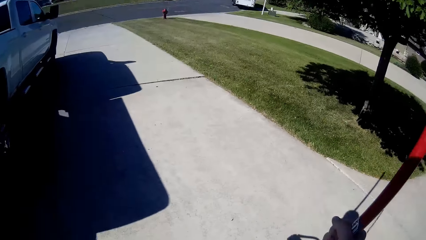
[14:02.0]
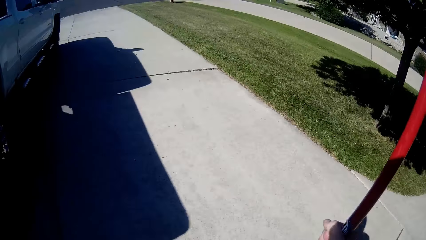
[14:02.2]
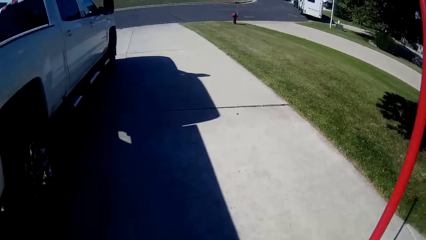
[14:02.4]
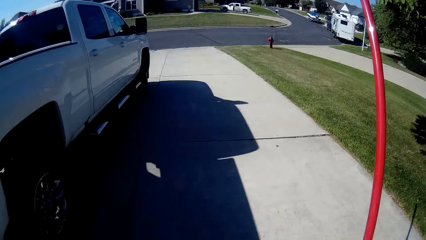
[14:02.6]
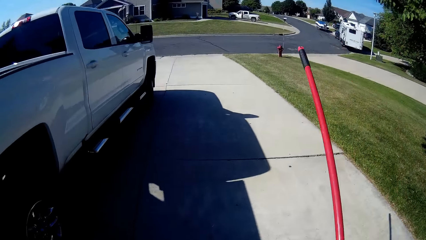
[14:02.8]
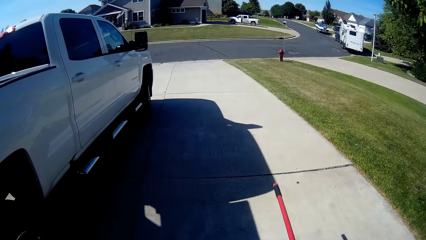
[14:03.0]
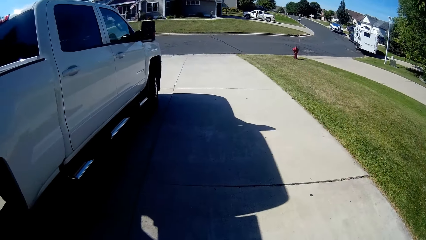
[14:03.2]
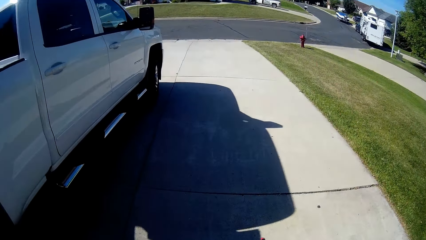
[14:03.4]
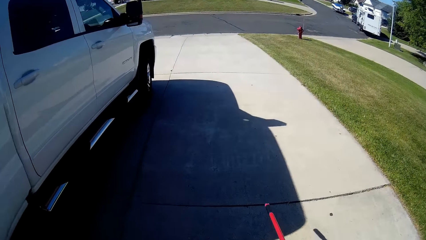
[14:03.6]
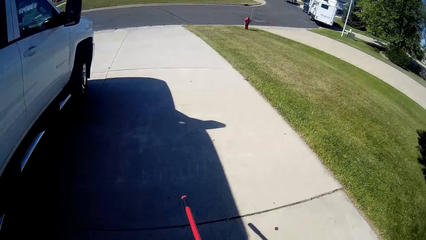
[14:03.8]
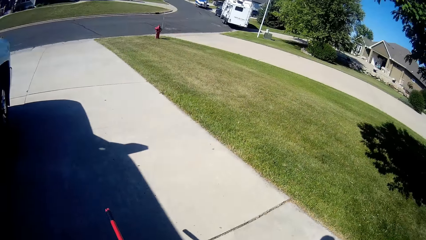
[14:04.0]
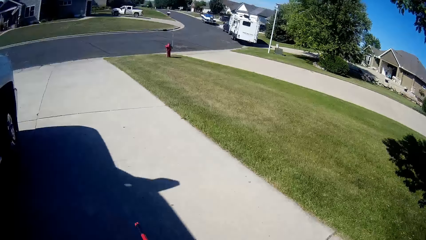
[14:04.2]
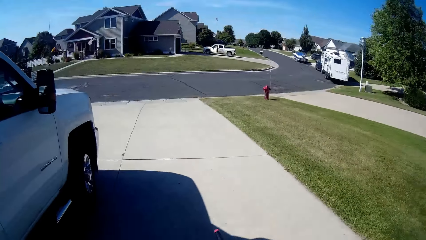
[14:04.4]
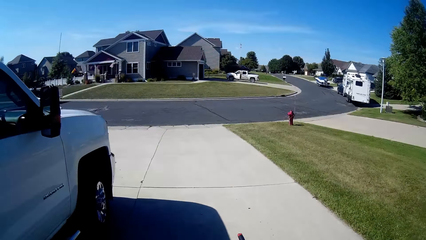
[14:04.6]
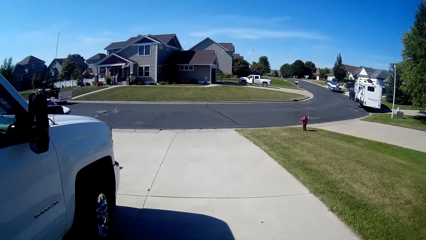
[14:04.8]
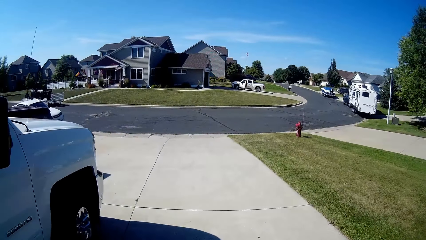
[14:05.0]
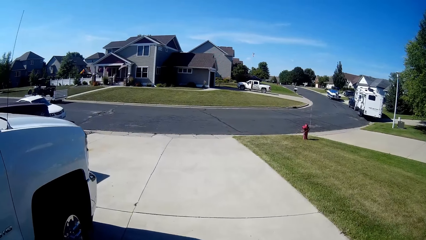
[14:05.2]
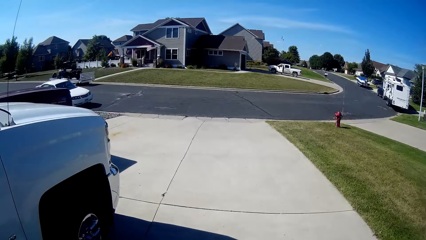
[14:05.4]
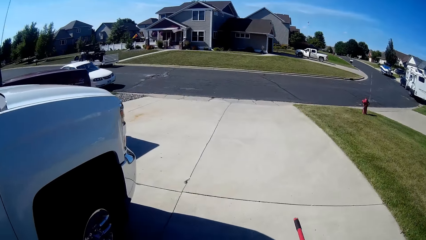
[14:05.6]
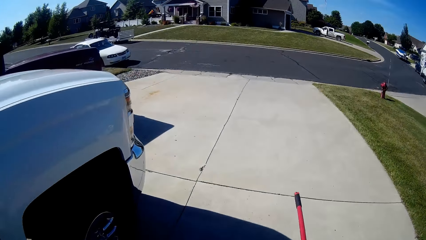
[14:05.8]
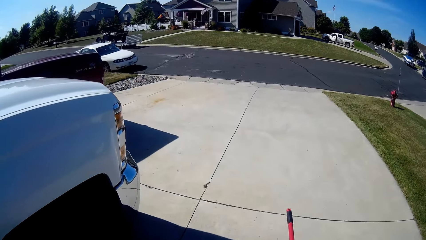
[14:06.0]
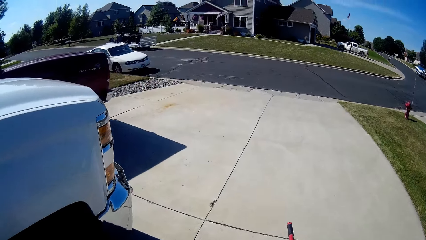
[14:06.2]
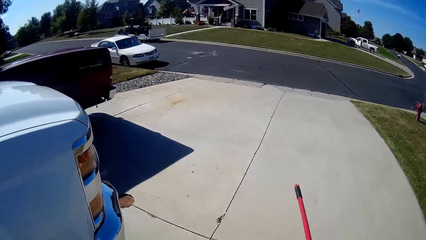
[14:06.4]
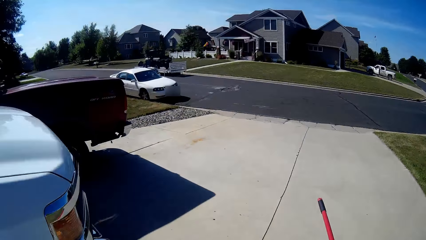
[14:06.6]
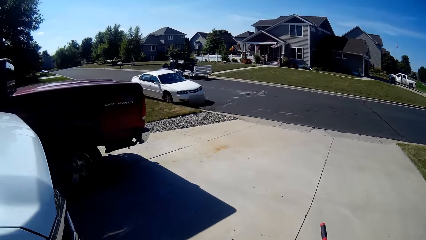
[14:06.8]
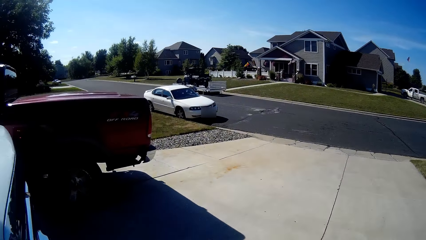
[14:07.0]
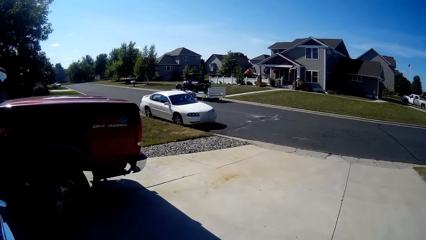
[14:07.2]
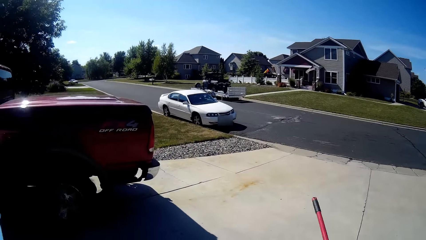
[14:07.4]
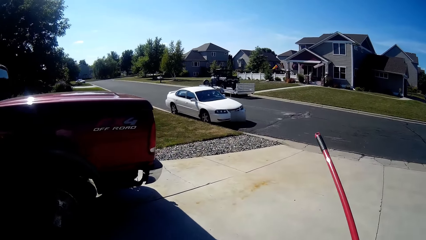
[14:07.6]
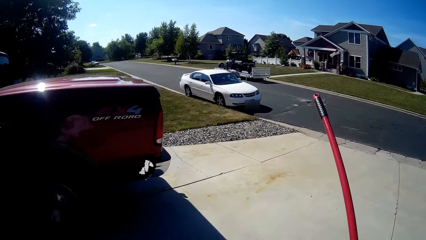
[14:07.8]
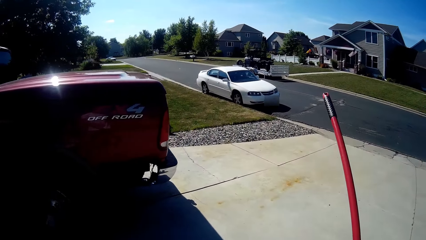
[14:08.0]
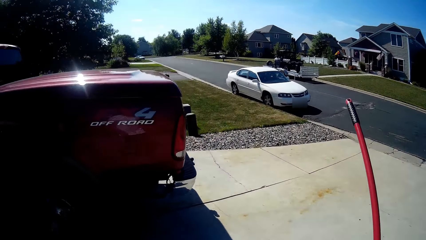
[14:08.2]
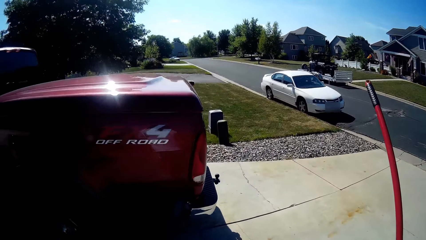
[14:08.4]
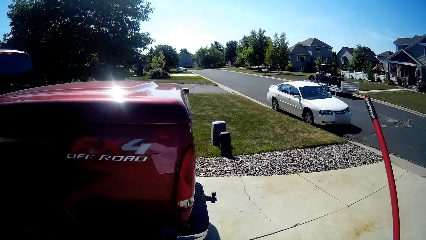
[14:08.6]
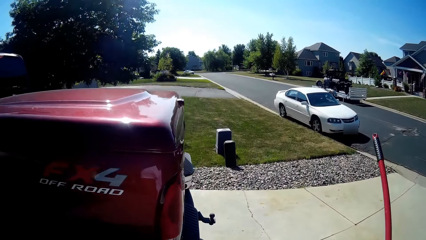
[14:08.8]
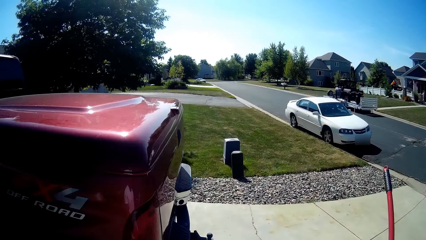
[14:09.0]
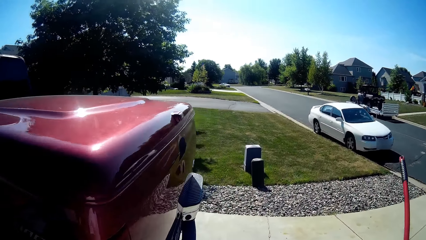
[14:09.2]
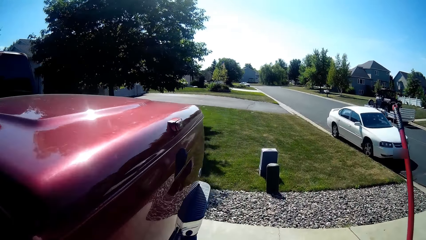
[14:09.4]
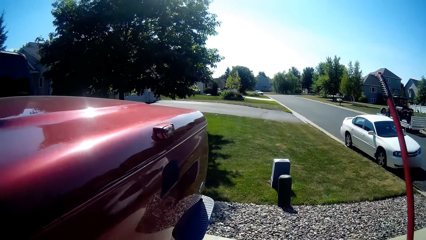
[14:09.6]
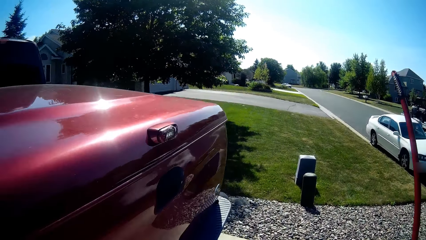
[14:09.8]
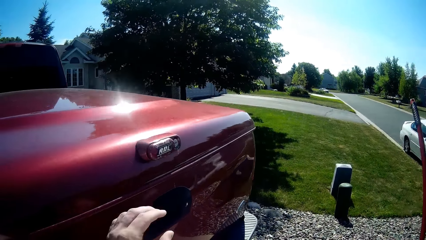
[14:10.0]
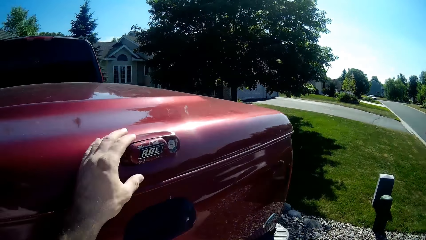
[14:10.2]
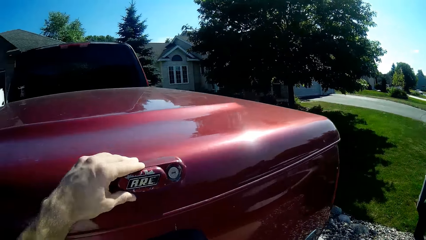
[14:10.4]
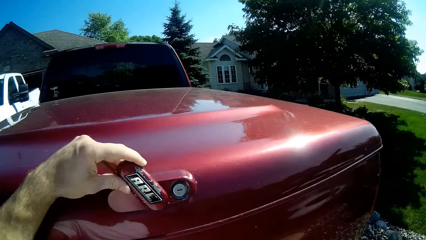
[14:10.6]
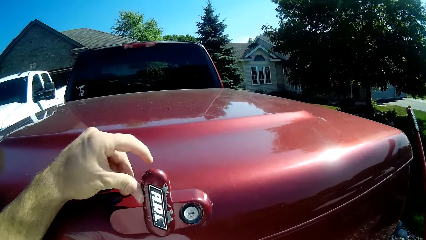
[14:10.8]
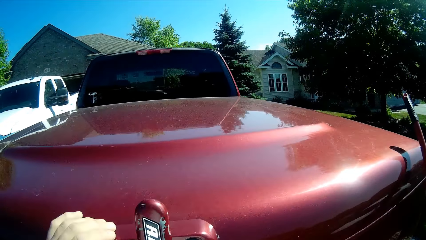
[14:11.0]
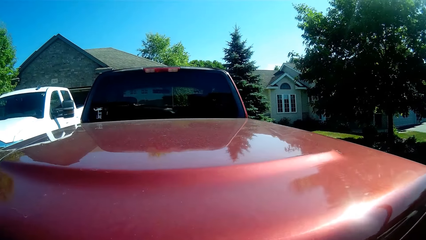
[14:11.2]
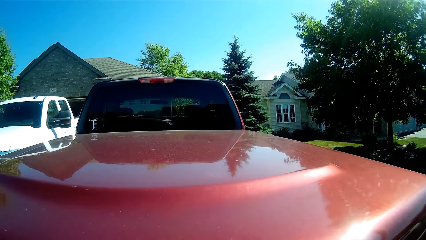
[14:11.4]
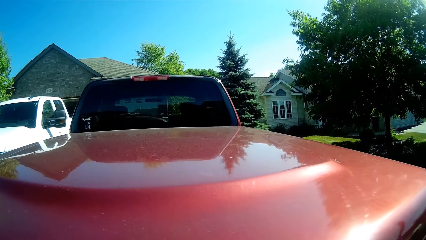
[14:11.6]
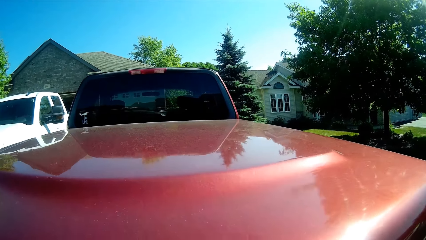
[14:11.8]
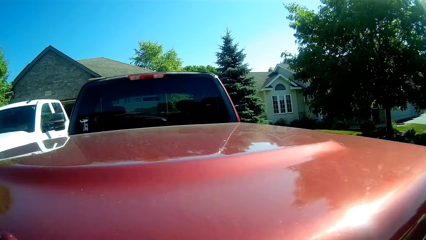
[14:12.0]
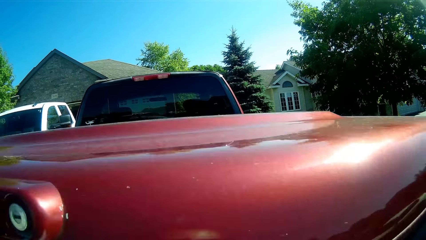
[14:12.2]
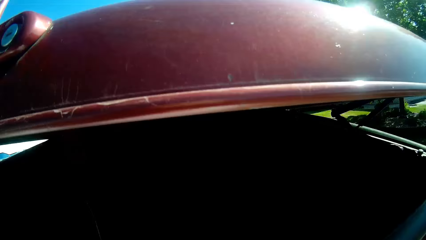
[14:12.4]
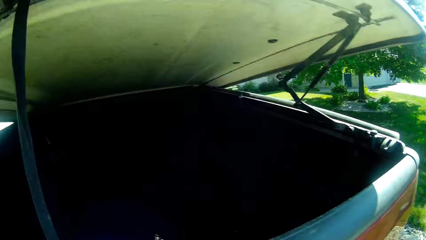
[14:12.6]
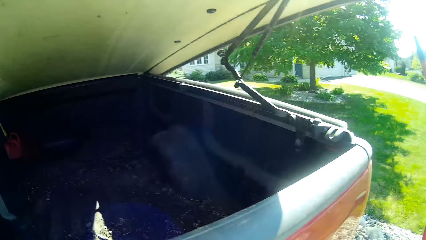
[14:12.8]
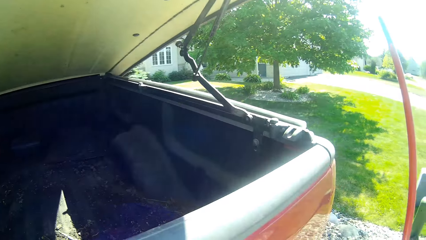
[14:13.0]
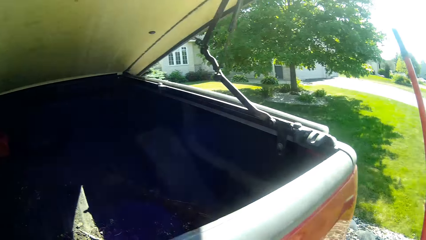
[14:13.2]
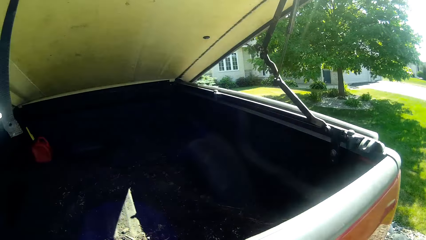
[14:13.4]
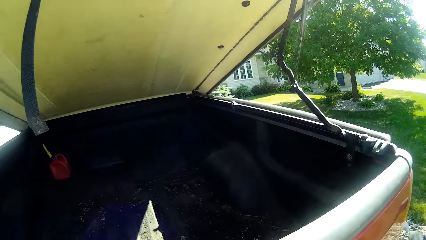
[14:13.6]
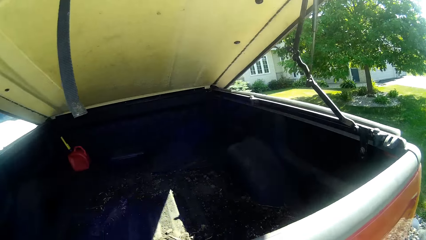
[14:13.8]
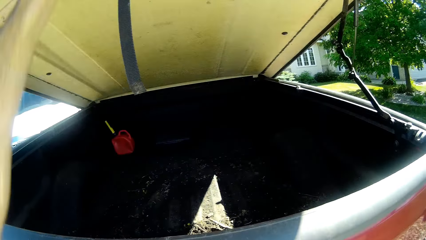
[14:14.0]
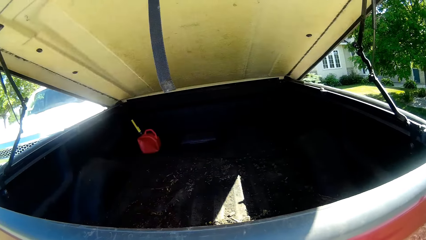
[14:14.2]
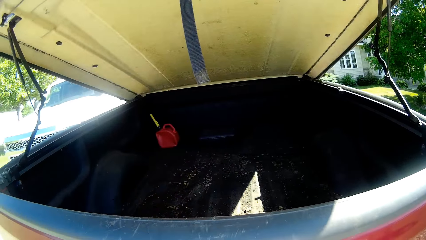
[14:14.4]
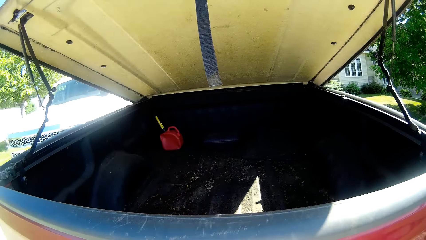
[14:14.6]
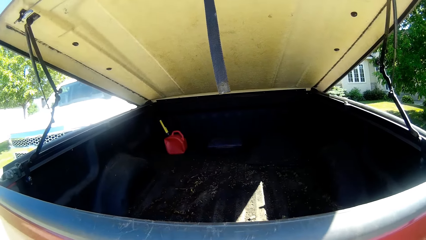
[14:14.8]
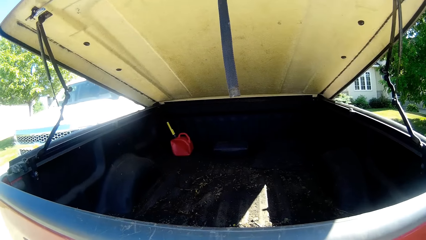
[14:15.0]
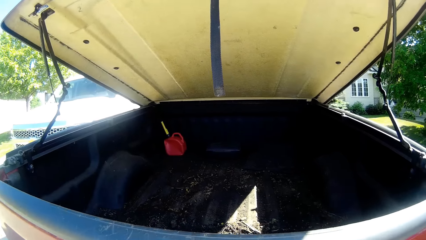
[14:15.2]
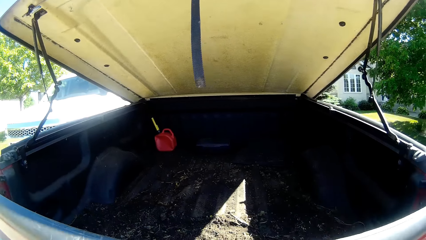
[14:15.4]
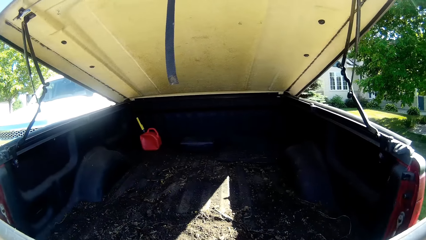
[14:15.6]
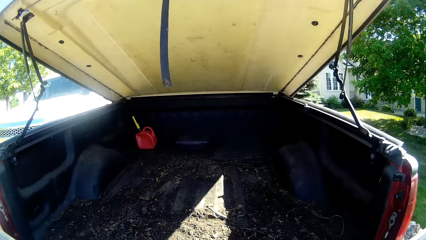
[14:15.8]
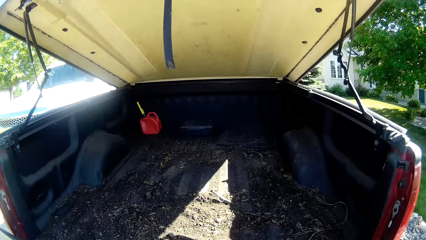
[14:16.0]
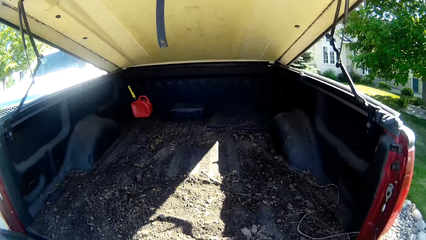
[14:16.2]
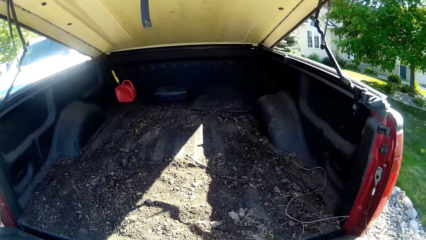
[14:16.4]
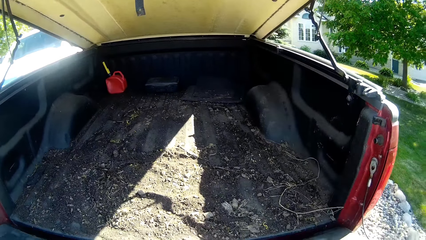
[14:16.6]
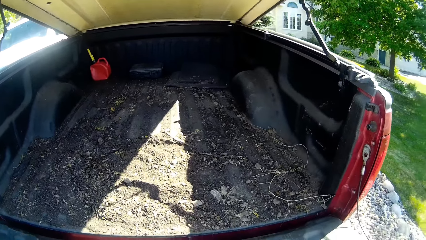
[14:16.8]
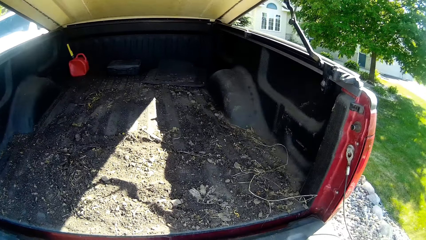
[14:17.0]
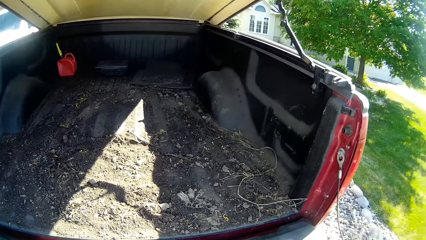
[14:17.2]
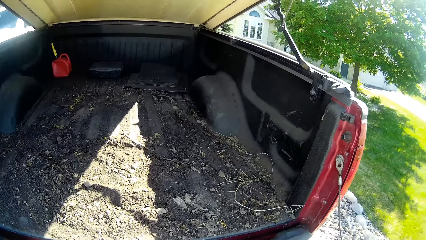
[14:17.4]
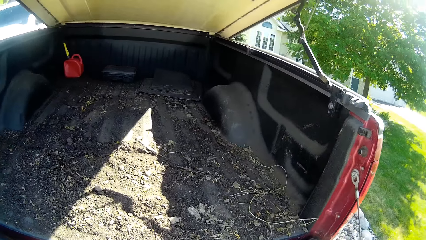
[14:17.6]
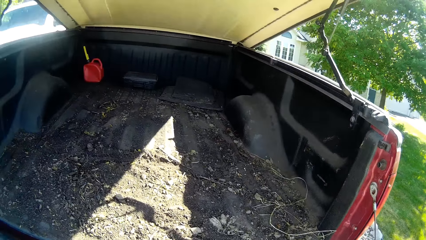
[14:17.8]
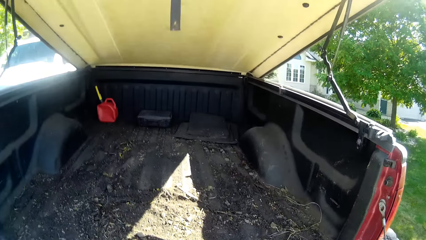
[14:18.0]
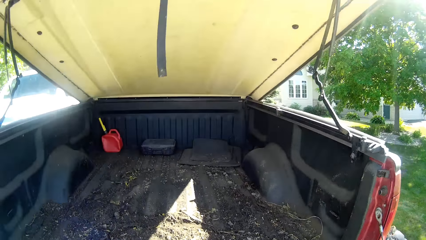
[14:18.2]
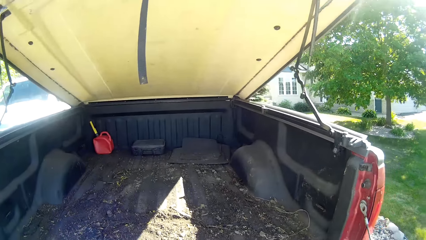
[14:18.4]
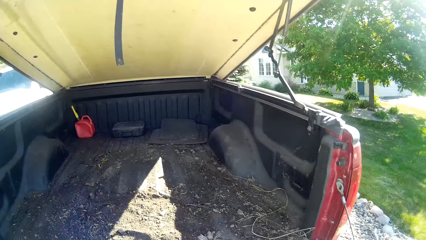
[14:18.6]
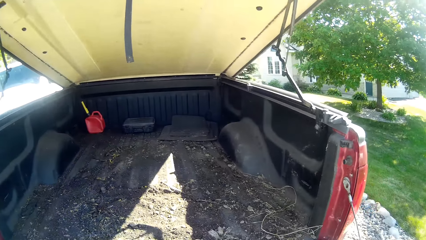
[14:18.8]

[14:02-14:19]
The camera wearer turns the logo. He opens the boot or cargo bed of a pickup truck with his left hand.
